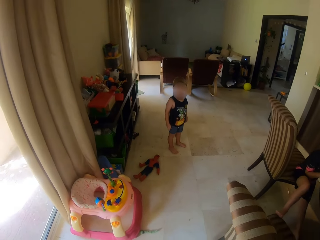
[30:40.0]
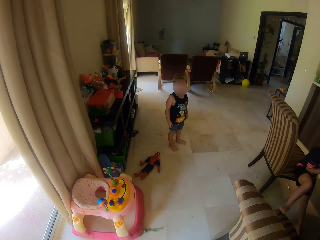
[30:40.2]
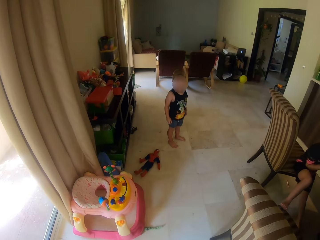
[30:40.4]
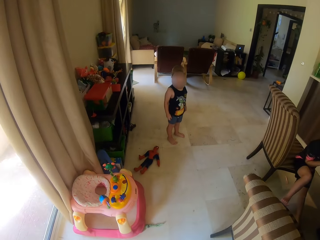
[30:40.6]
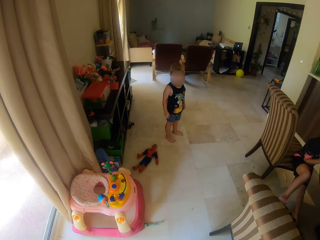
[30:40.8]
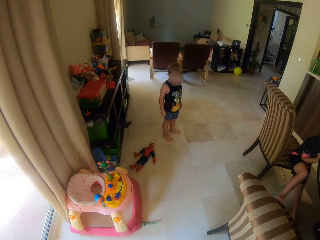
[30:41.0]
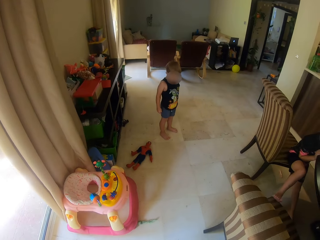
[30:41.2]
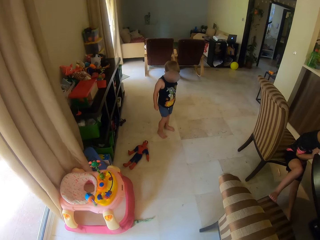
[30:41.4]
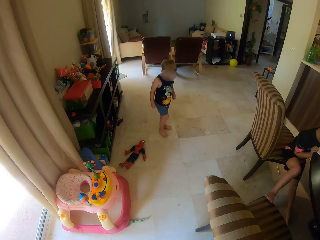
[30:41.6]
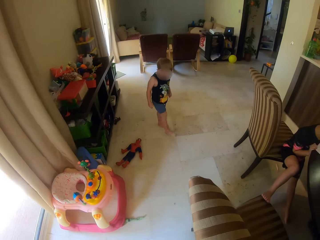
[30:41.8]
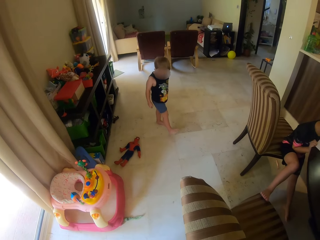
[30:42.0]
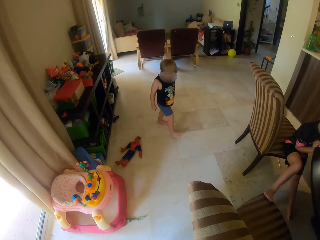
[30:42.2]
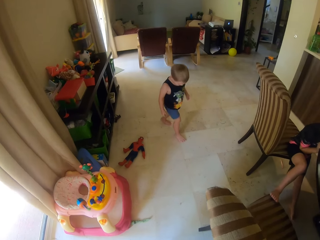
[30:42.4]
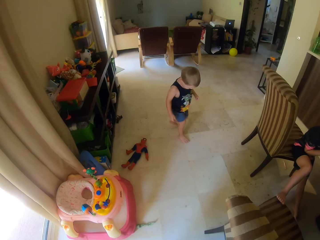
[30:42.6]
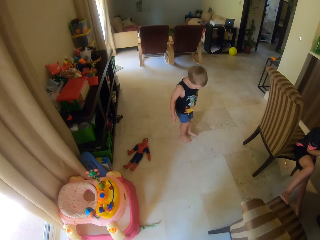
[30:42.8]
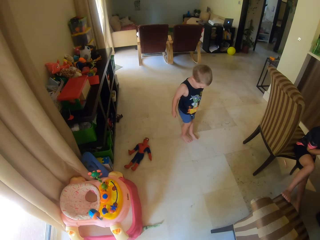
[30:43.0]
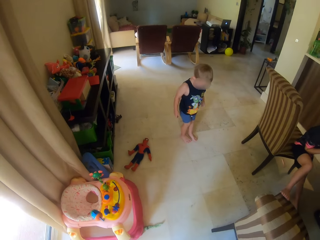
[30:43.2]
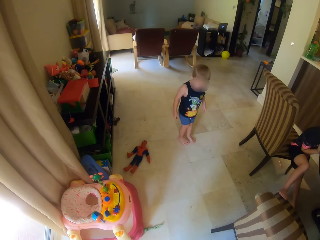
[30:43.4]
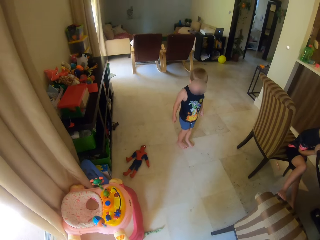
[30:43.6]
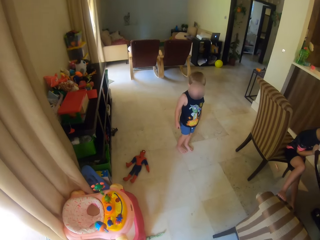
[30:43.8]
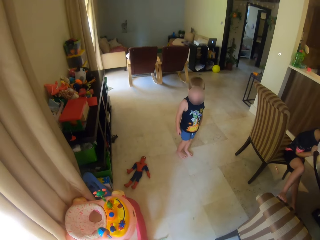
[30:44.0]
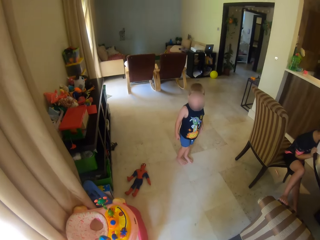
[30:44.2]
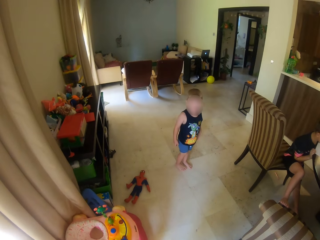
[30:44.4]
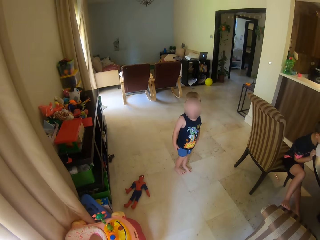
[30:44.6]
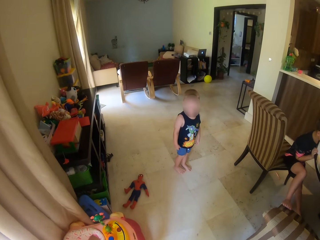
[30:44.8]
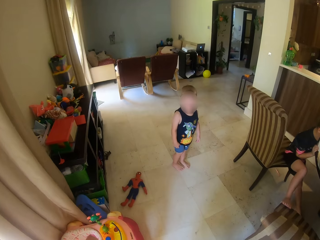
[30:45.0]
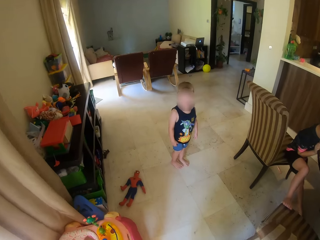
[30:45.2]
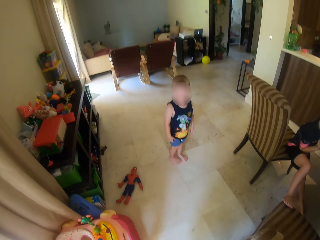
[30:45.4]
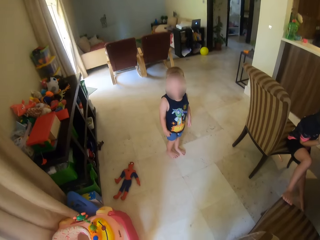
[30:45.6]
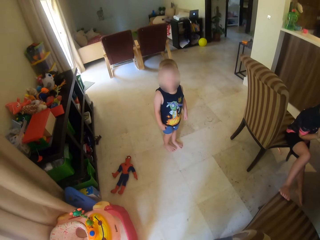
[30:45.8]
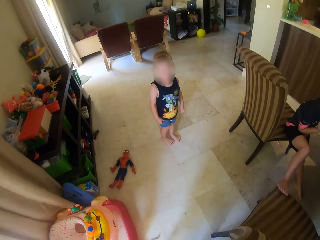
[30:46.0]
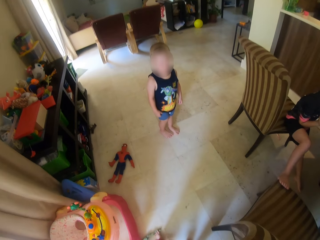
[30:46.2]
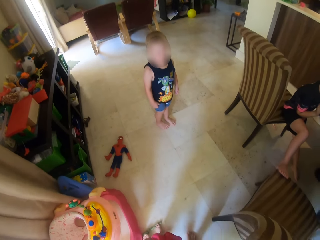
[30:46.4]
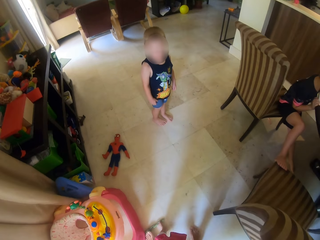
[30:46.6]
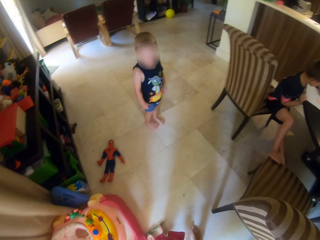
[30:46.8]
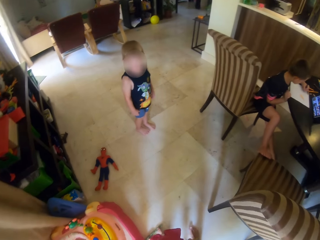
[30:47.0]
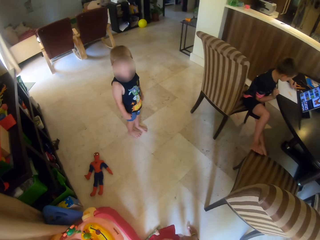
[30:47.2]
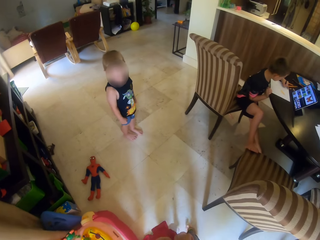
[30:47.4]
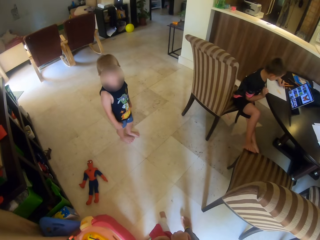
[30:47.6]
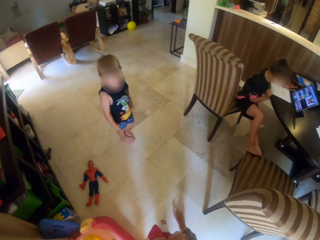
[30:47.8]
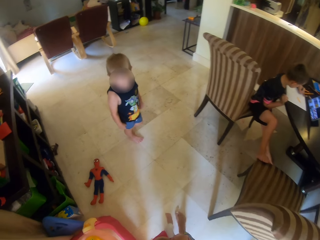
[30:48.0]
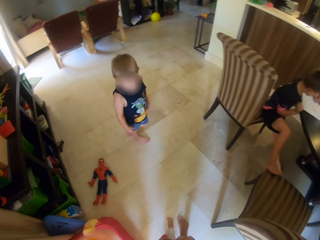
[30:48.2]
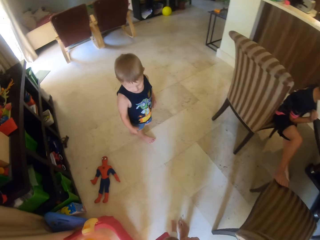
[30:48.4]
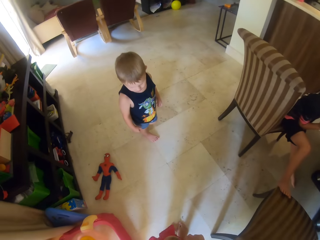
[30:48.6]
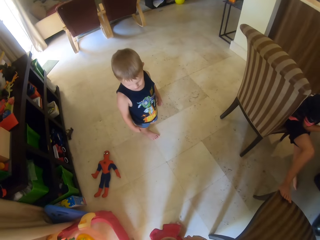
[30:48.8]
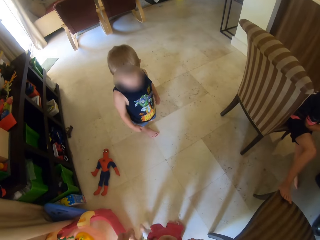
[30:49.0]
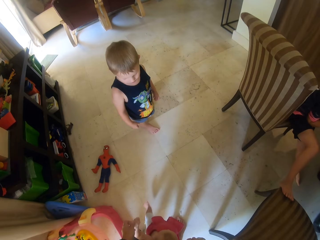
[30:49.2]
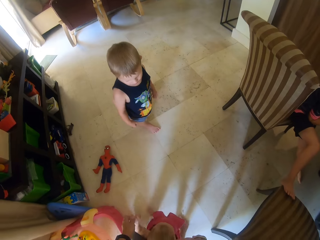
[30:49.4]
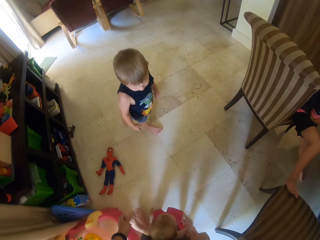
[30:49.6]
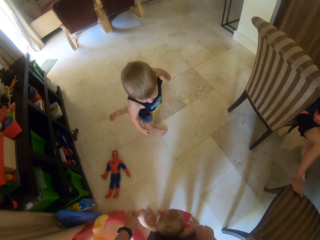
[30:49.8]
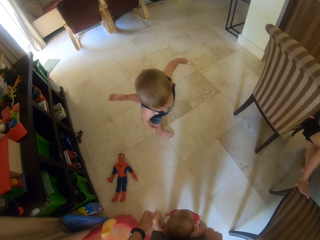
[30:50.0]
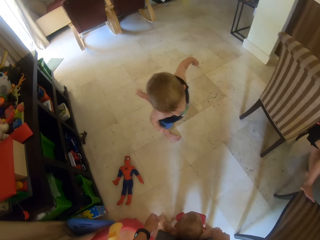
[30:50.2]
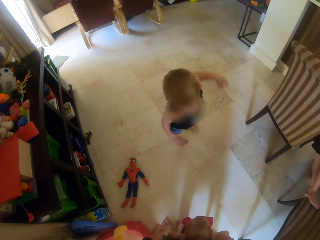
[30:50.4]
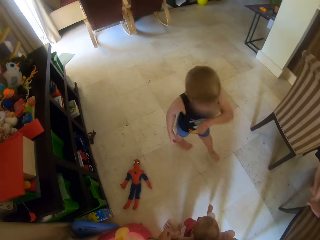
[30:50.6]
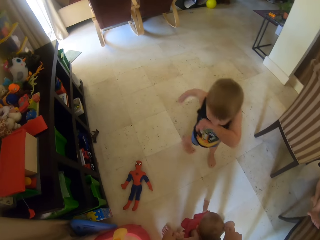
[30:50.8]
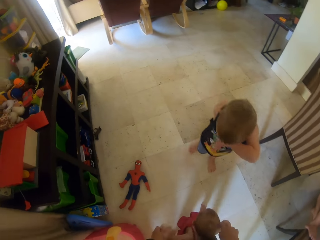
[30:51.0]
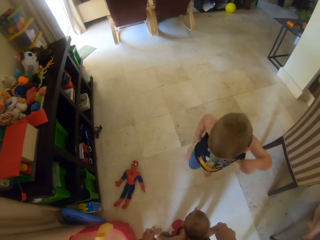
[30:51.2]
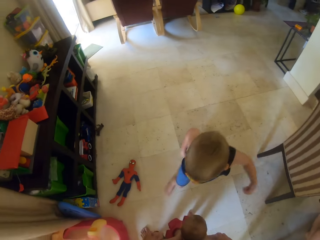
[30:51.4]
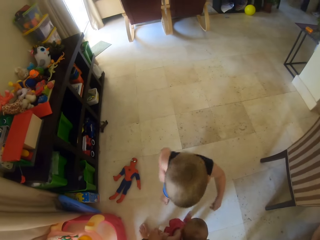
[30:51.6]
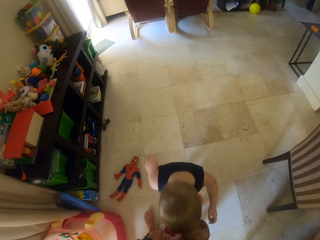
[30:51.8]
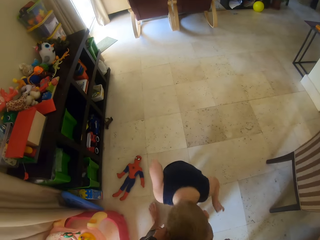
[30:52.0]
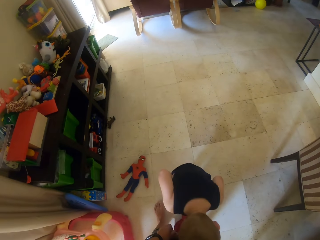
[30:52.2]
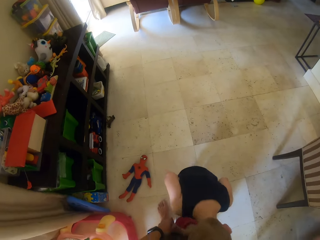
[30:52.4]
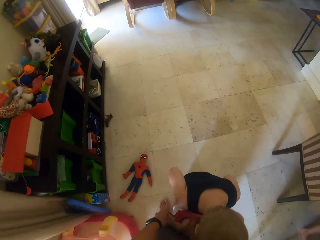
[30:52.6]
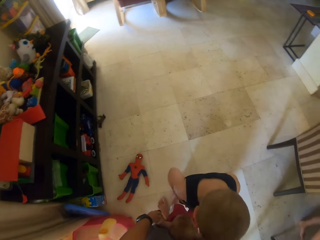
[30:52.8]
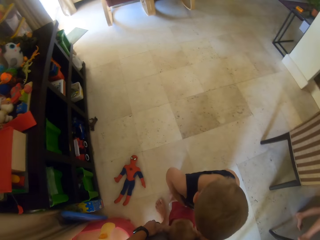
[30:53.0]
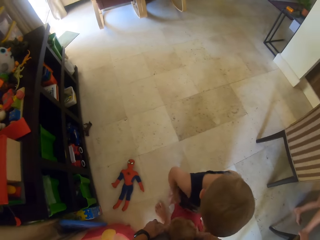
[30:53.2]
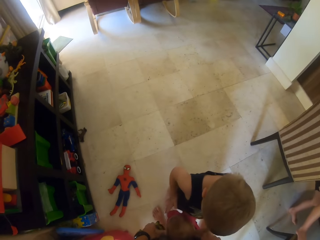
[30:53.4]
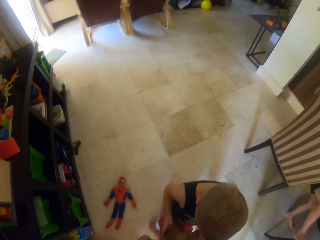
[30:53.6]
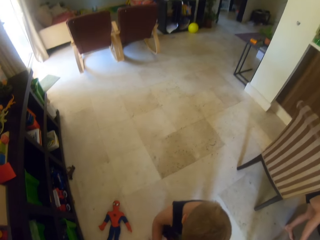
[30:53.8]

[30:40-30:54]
The camera wearer walks with the baby. A child moves in the house.

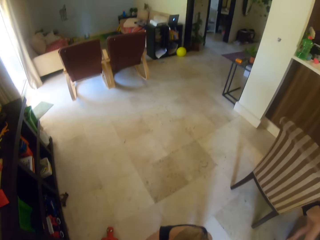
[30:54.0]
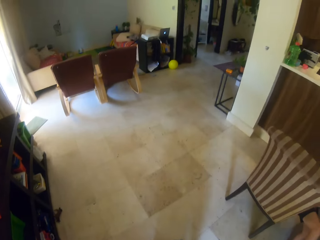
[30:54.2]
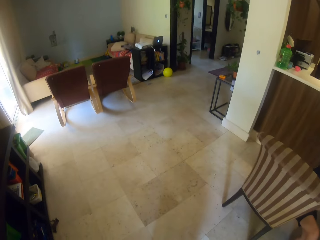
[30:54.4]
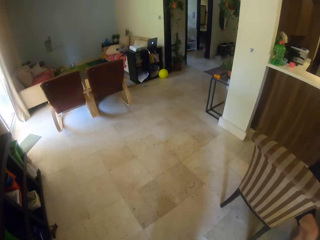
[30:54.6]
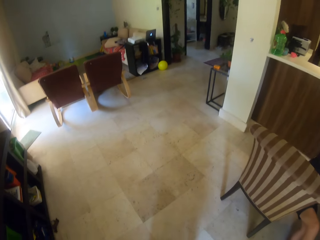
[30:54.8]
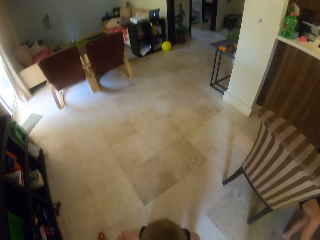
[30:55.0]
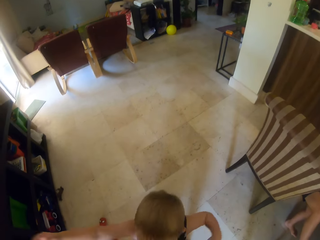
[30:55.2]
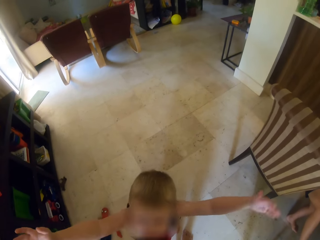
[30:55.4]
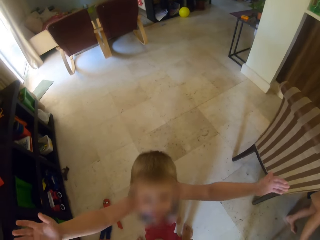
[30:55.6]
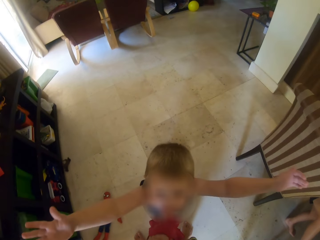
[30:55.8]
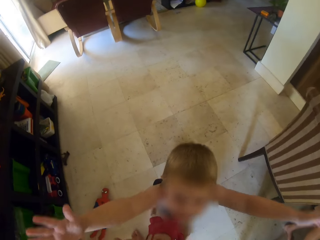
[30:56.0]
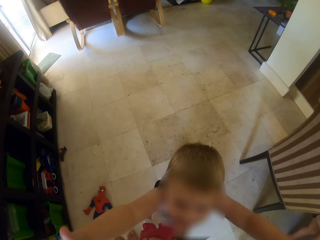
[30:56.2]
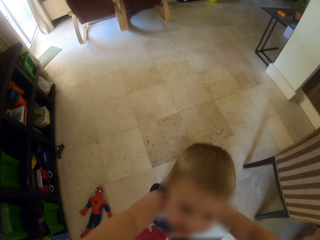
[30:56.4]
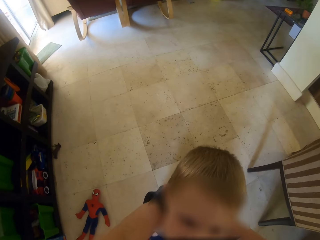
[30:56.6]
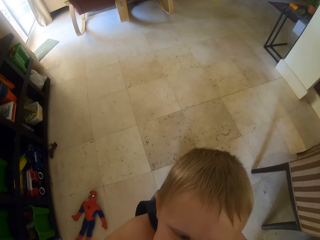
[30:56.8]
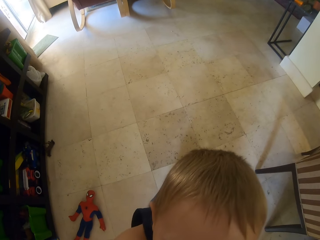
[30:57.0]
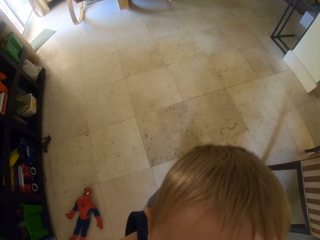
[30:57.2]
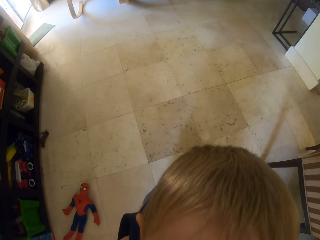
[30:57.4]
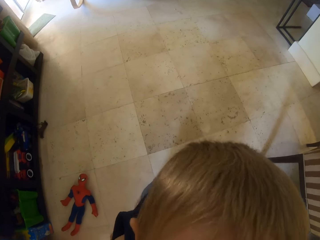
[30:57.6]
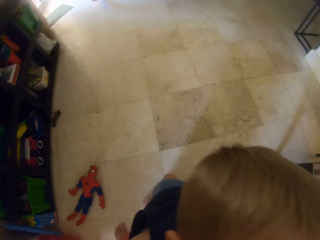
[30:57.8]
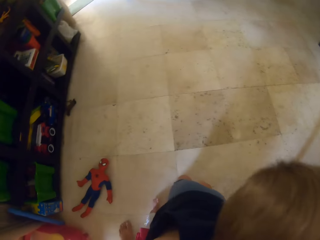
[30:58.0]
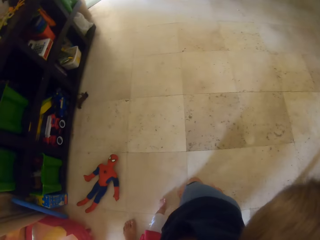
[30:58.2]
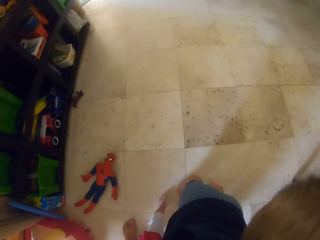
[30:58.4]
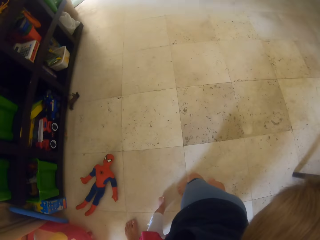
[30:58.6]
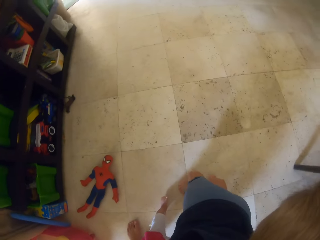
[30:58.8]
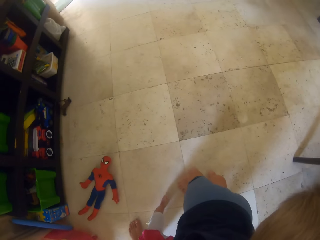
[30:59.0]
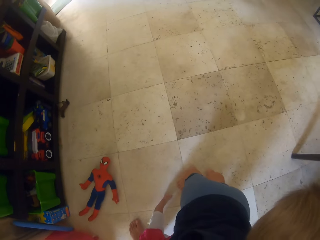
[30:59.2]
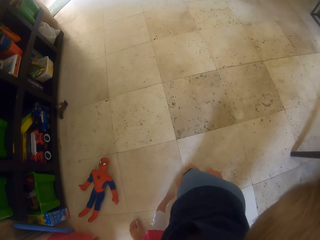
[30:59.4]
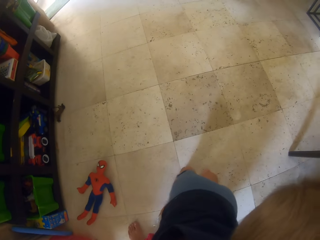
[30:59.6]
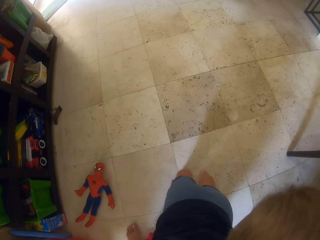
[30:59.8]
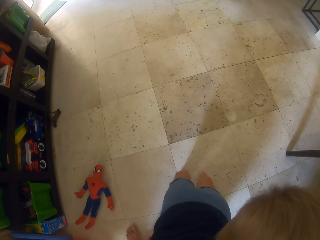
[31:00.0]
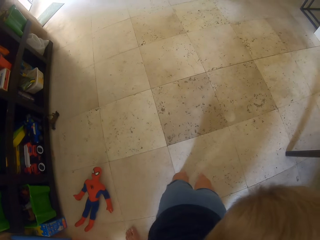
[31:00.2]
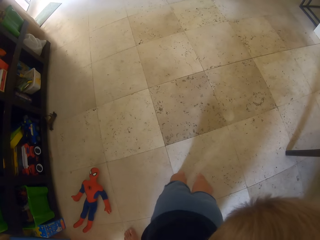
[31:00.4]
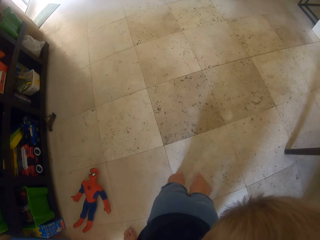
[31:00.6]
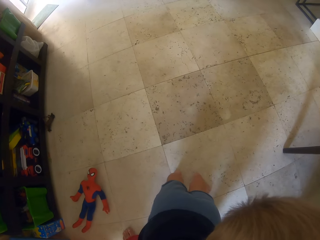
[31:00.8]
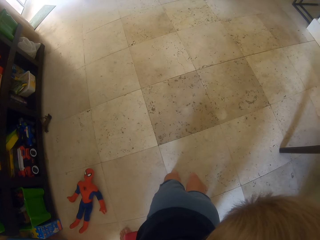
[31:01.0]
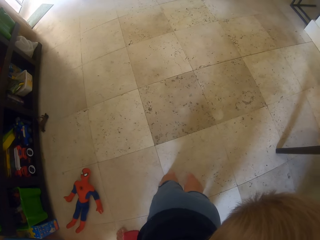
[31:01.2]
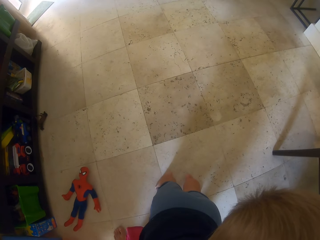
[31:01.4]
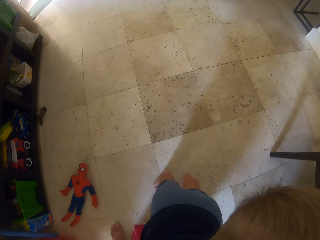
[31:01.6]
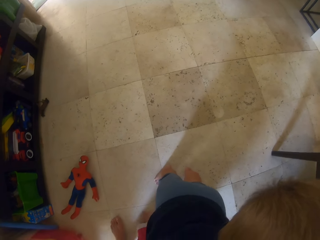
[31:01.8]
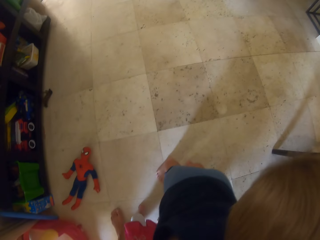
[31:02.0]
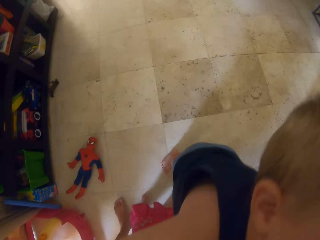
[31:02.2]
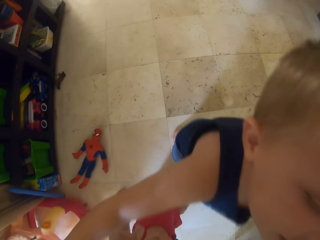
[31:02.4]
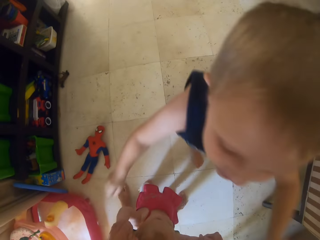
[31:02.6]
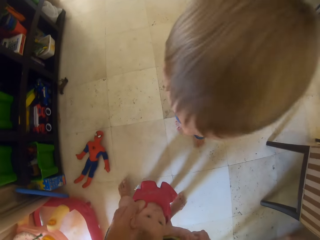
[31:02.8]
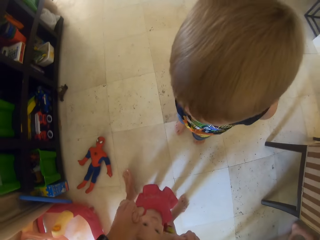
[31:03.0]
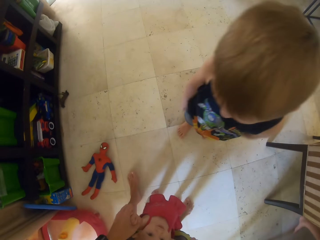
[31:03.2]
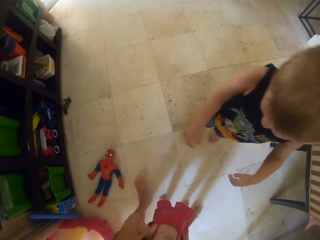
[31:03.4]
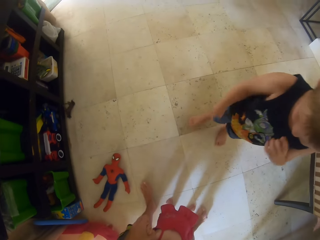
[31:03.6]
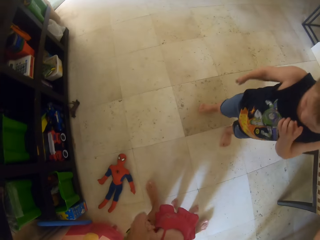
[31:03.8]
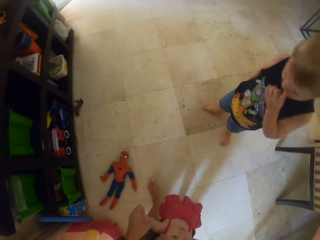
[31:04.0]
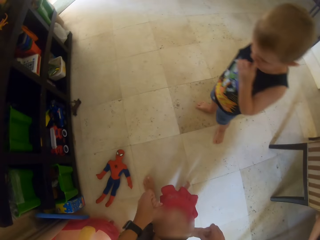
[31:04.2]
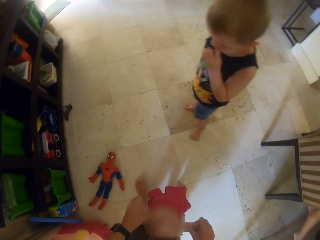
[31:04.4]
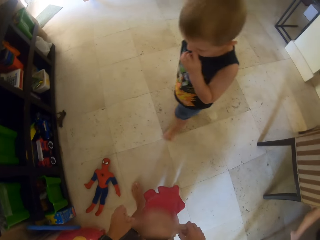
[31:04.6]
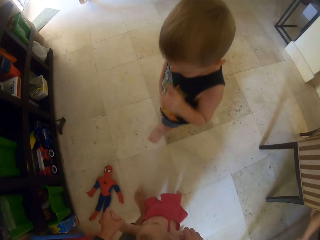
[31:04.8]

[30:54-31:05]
The camera wearer talks to a person.
